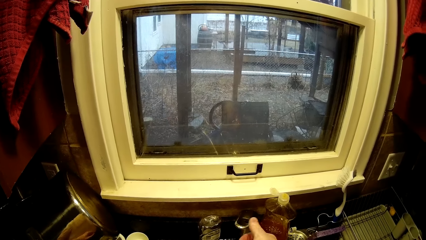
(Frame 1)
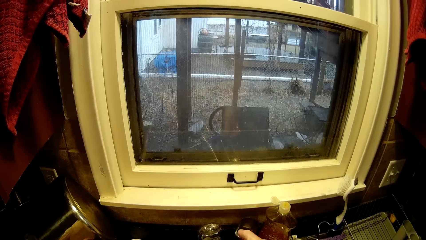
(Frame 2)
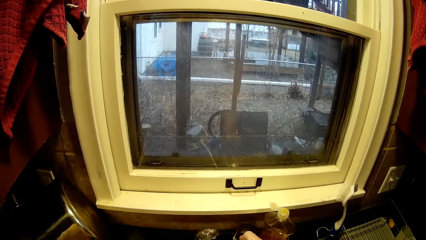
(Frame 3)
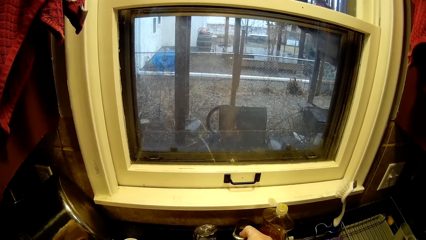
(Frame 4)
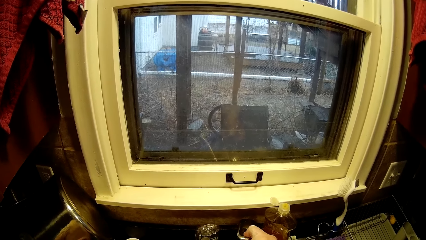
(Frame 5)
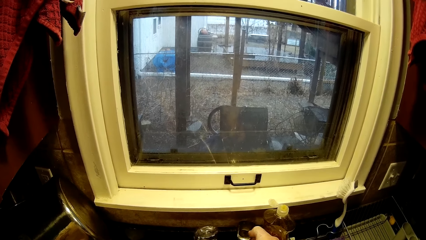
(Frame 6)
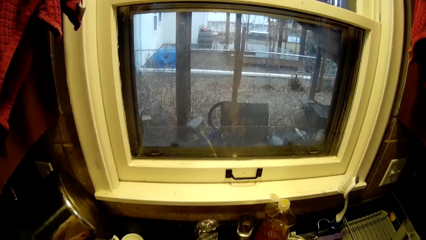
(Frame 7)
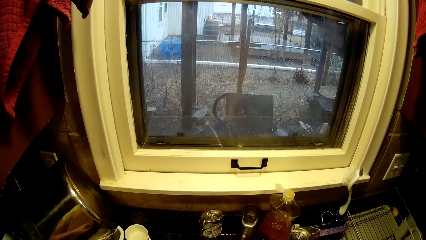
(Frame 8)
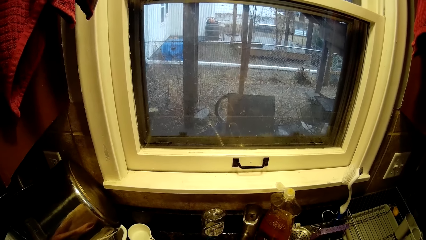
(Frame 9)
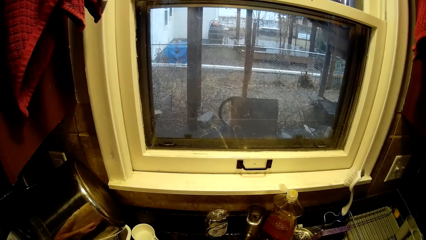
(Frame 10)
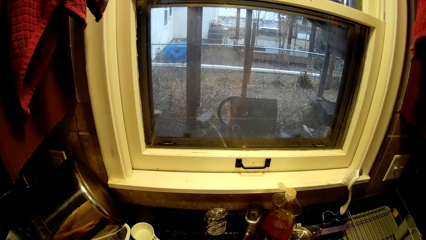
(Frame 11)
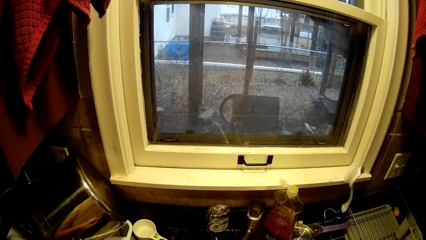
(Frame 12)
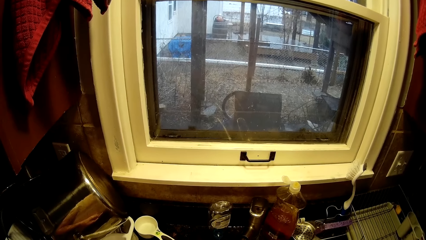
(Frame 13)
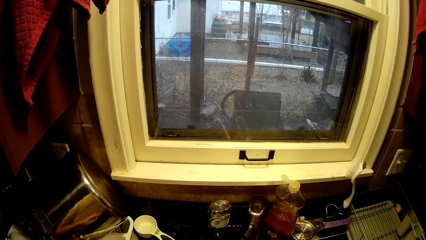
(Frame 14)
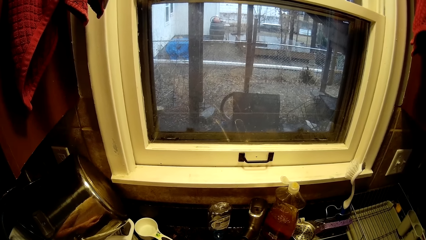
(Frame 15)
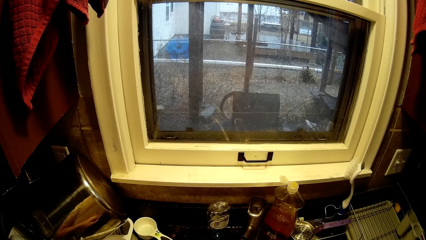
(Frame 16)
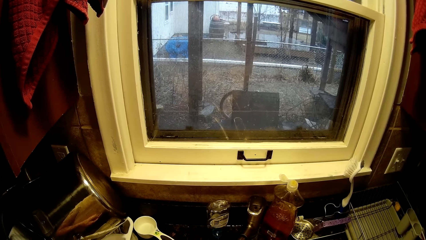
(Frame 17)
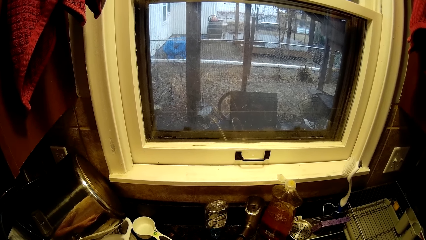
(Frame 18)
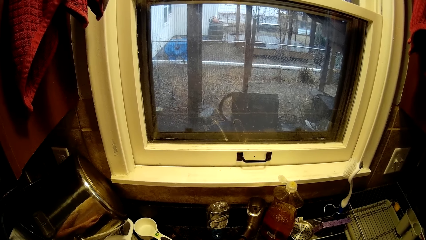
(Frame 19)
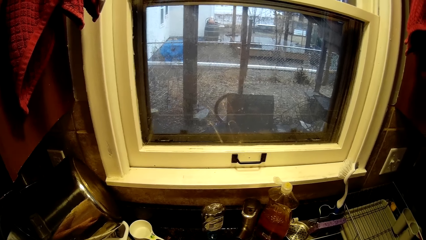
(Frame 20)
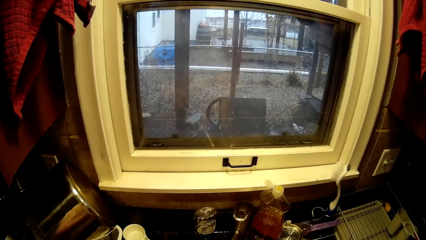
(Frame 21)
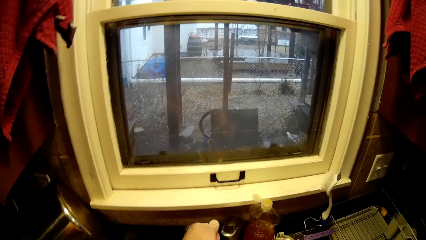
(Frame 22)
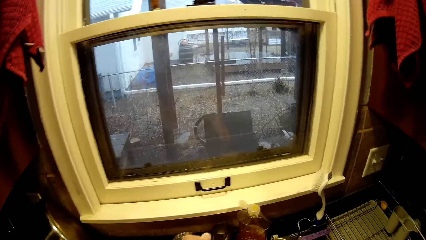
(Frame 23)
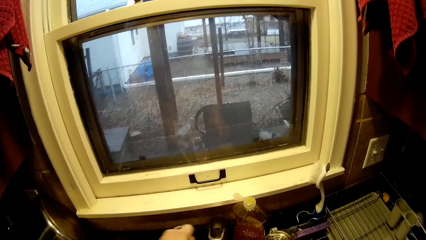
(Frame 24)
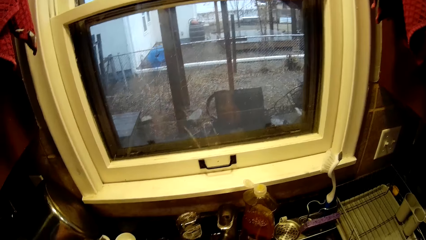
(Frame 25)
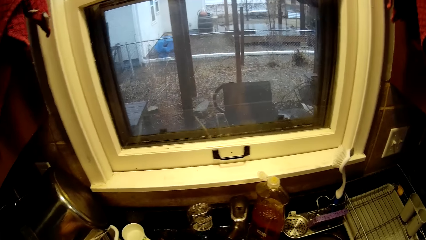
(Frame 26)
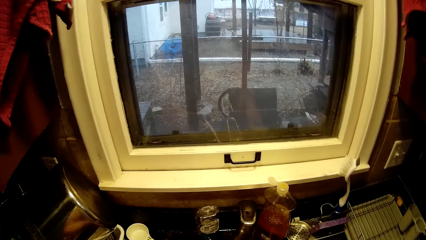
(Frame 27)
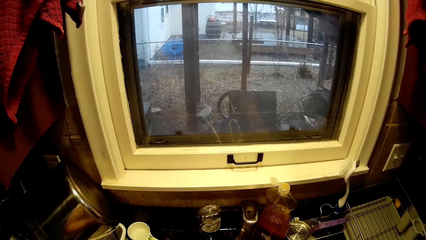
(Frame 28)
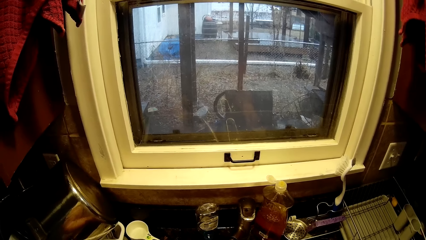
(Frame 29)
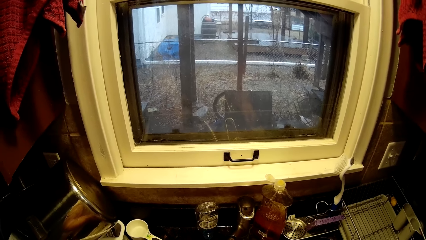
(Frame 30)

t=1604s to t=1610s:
The camera wearer moves the tap handle.

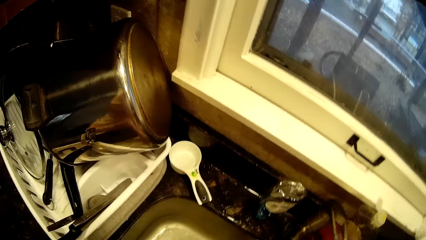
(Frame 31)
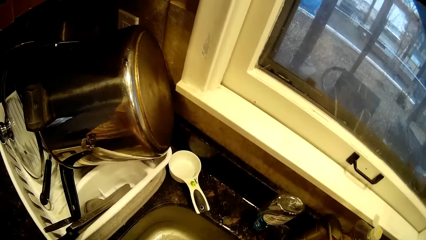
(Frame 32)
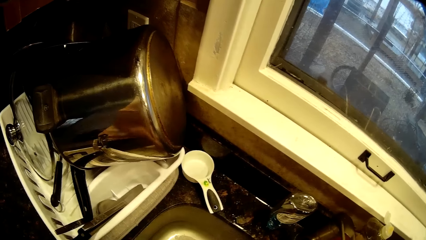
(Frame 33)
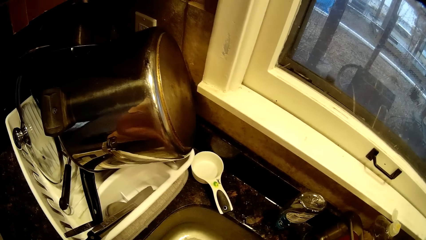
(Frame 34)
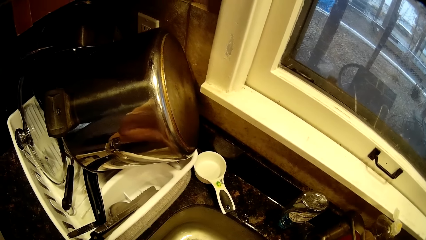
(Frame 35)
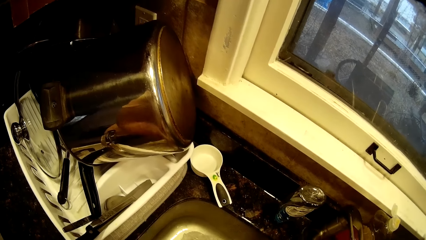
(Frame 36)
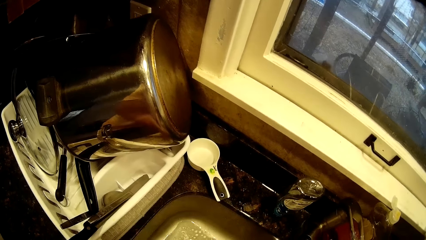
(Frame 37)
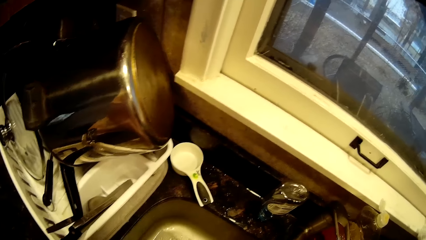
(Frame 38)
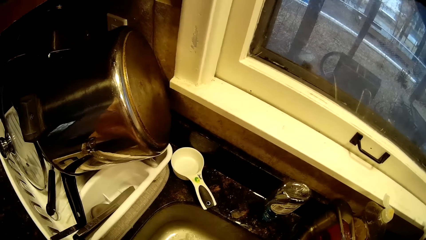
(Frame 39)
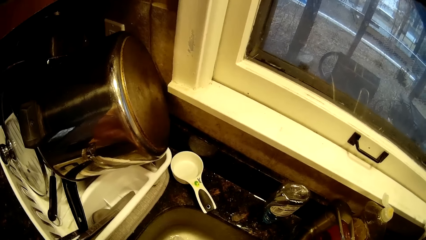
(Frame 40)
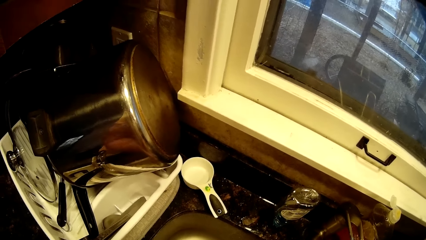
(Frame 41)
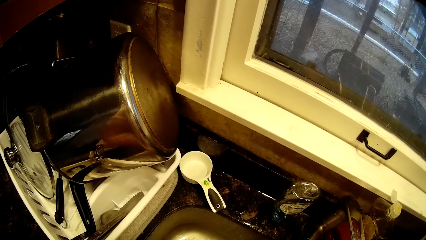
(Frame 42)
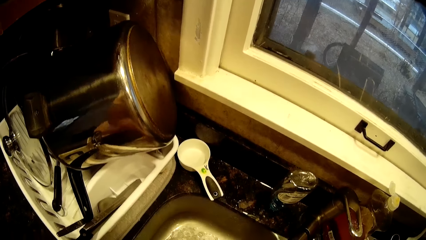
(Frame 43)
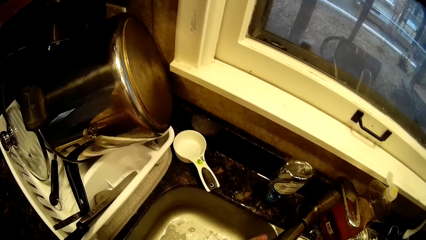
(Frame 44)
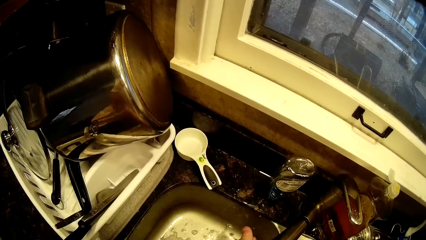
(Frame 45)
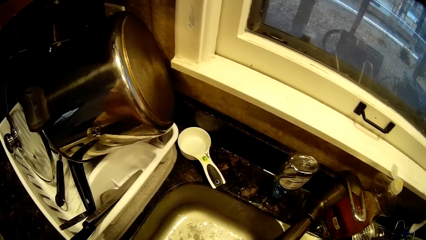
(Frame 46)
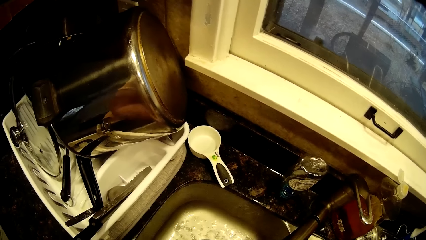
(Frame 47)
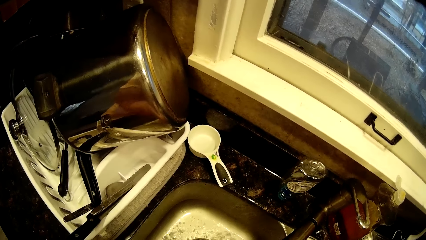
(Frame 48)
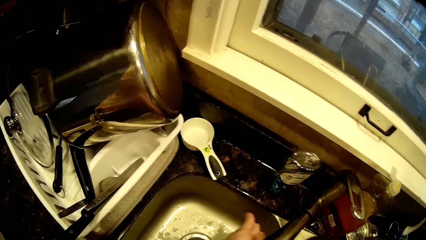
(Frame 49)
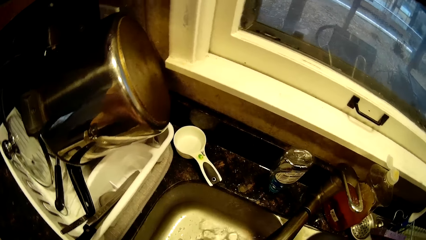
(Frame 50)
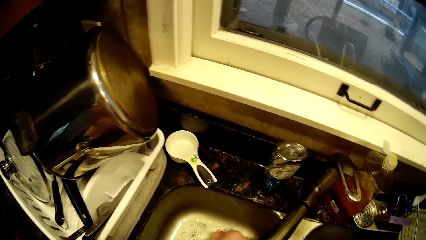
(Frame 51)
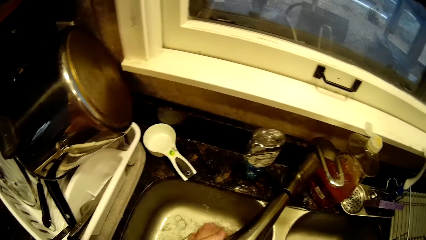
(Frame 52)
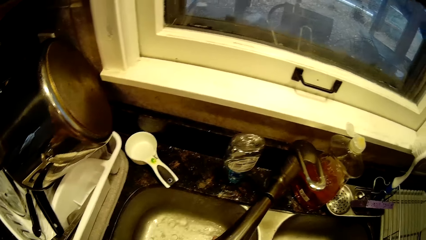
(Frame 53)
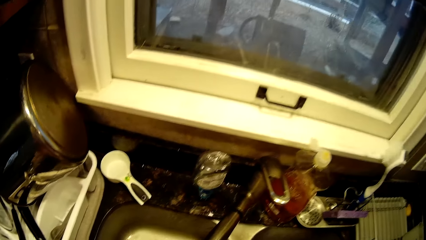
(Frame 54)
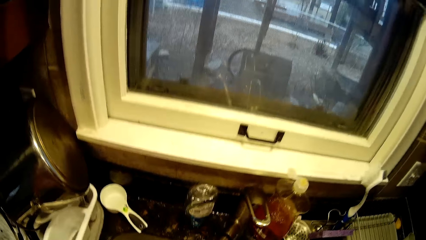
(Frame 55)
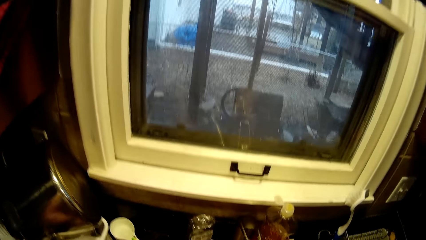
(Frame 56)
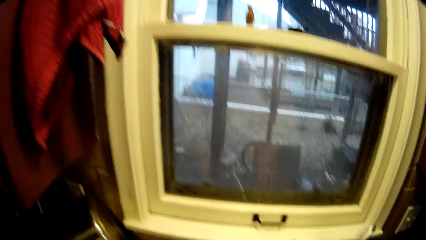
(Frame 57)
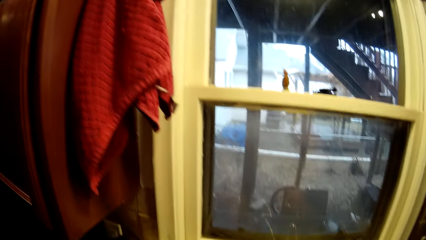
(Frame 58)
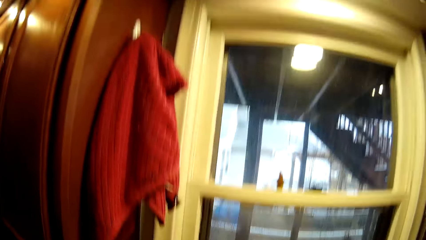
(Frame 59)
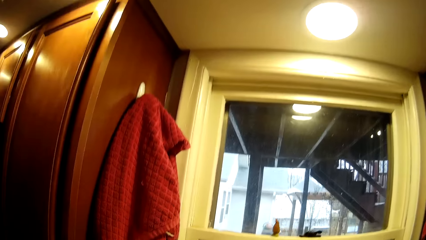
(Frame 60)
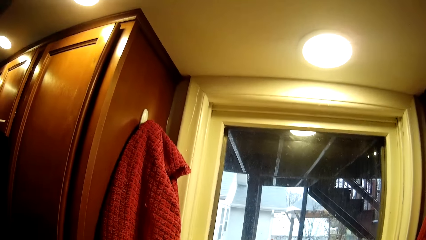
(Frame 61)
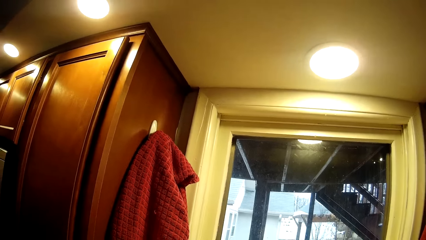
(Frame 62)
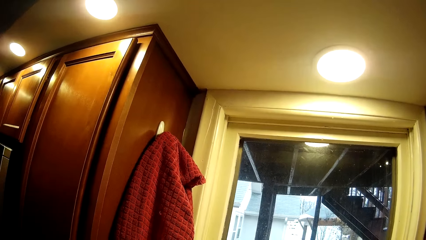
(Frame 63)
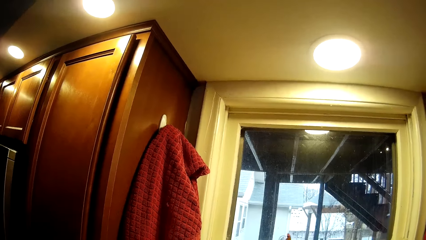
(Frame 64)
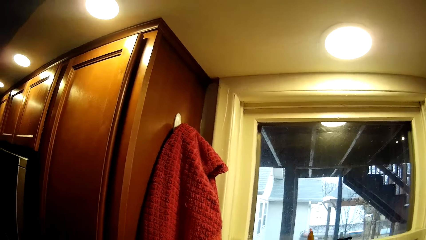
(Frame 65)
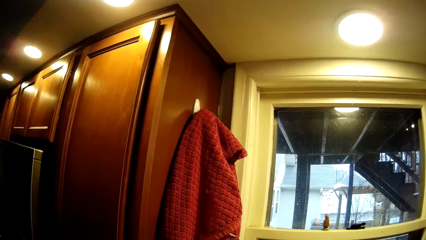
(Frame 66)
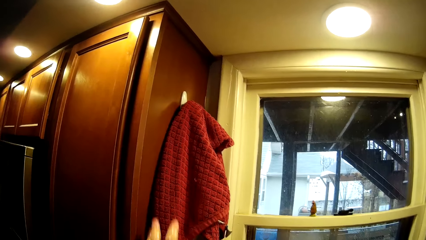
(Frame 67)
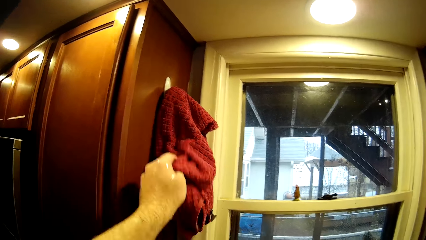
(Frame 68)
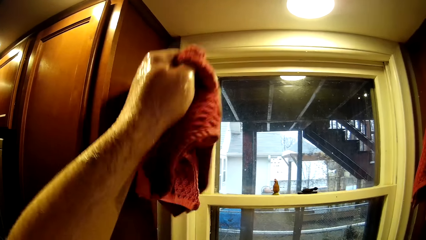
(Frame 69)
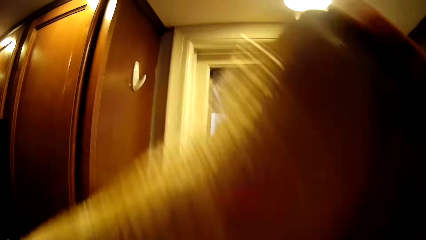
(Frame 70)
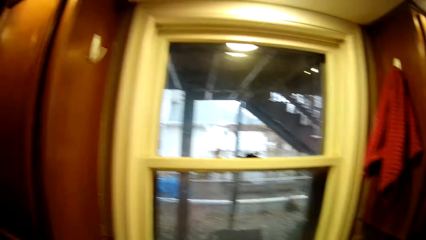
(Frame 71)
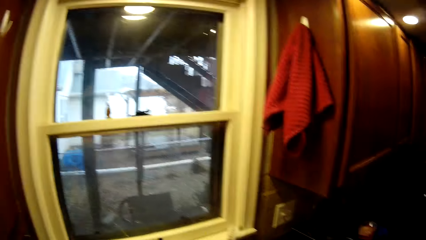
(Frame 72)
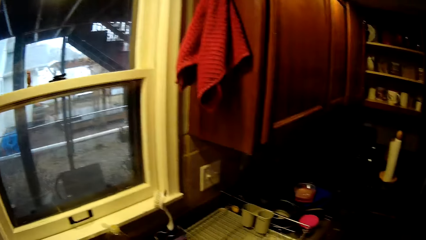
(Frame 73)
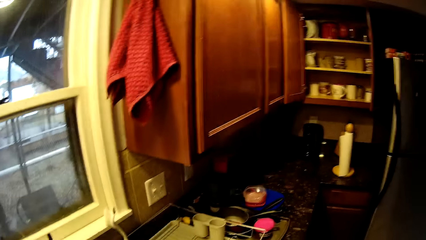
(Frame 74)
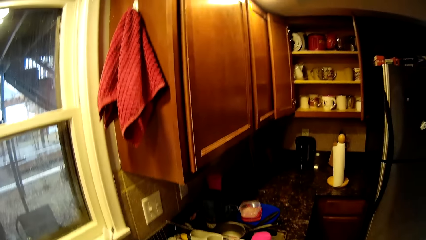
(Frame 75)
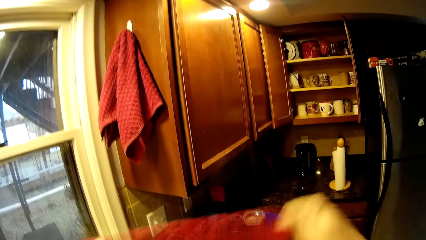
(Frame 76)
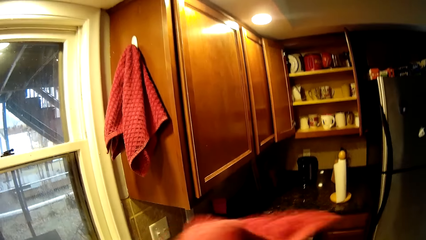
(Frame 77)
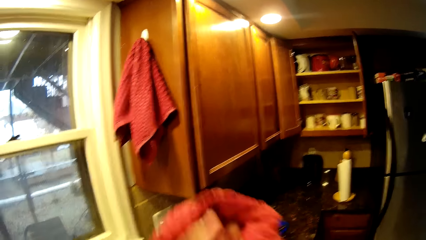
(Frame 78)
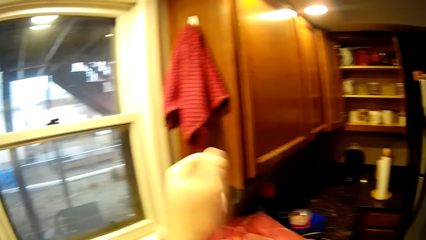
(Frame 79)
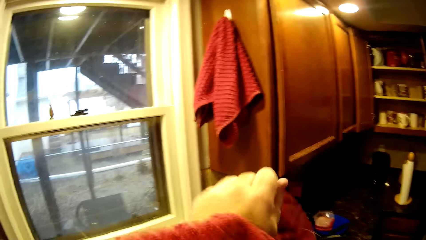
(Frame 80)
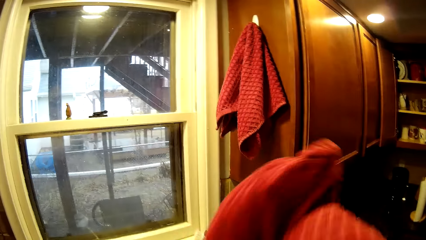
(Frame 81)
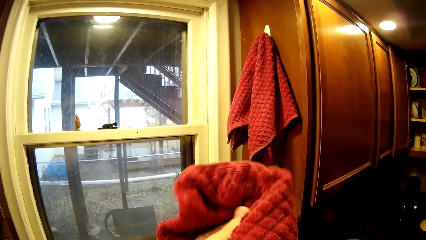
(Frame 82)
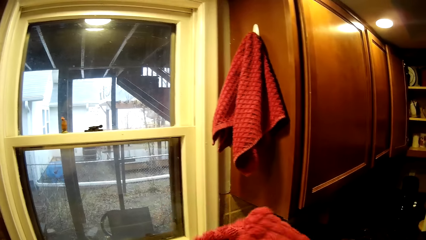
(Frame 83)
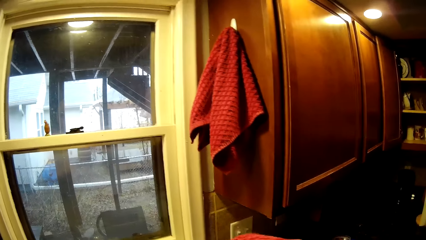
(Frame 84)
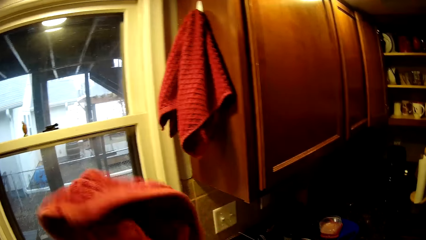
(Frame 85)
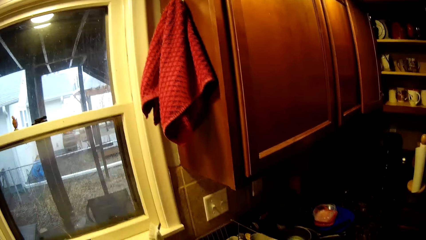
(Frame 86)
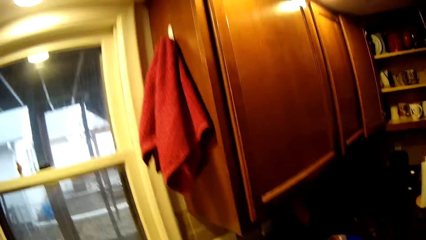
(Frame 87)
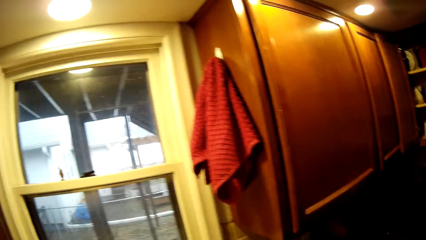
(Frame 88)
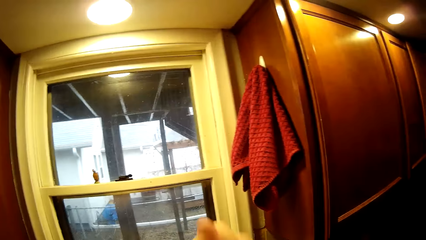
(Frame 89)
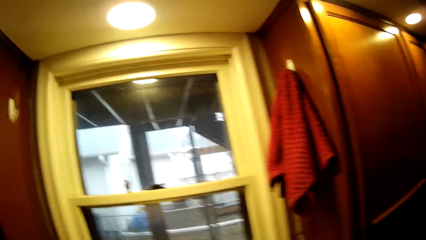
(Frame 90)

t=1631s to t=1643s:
The camera wearer washes his hands. He picks up a towel. He dries his hands with the towel.
